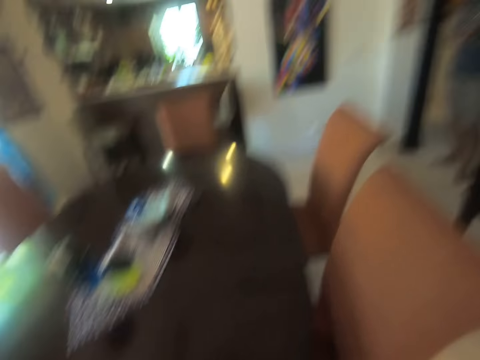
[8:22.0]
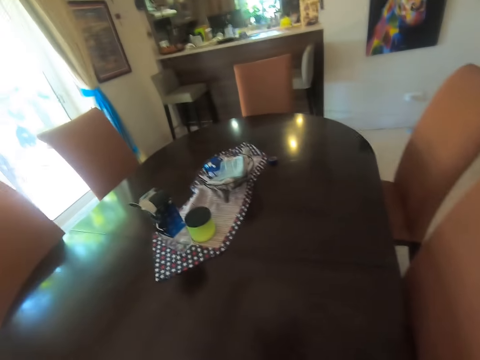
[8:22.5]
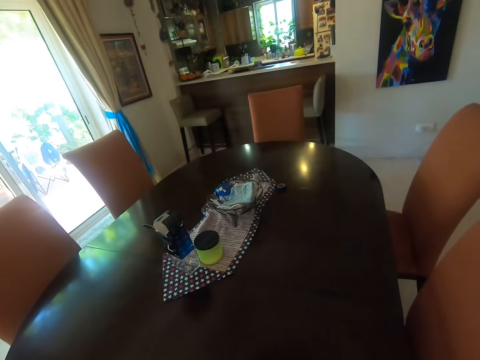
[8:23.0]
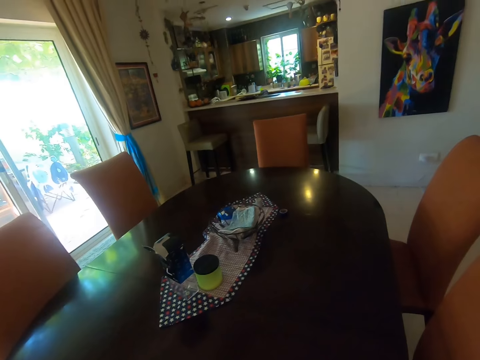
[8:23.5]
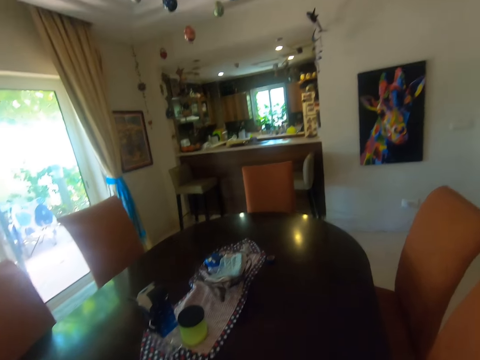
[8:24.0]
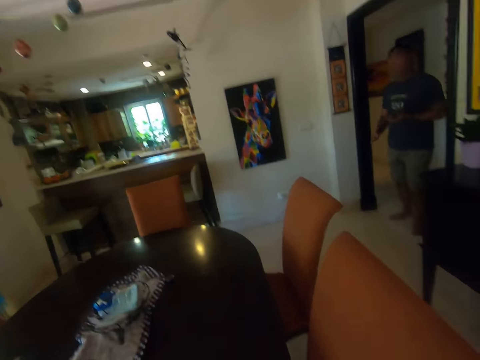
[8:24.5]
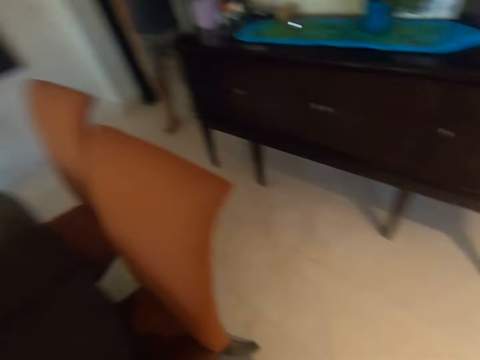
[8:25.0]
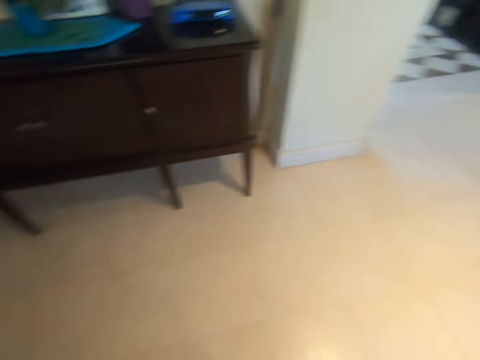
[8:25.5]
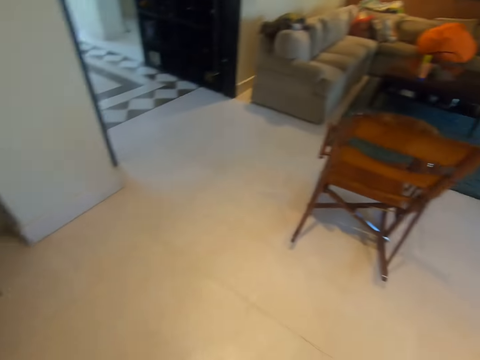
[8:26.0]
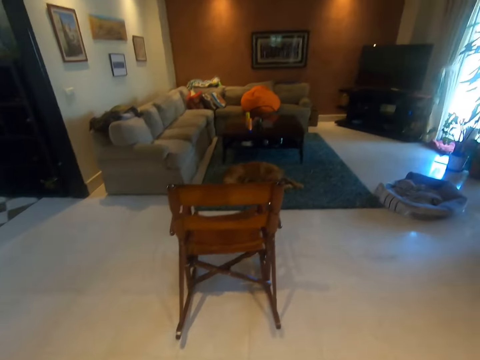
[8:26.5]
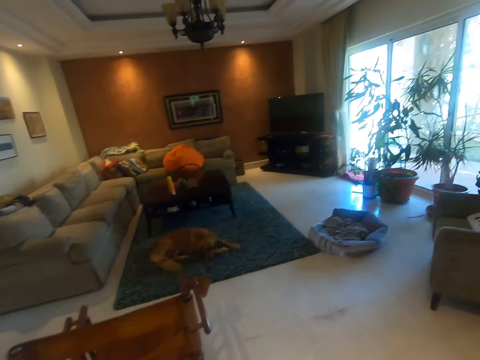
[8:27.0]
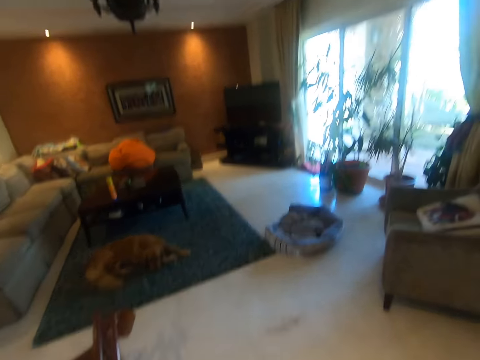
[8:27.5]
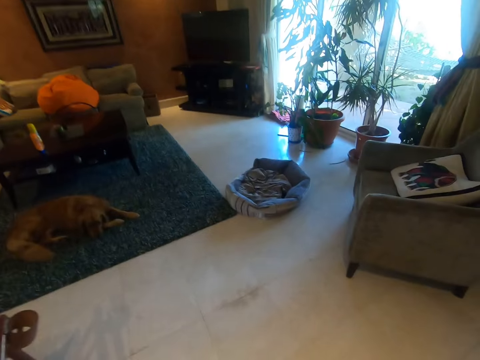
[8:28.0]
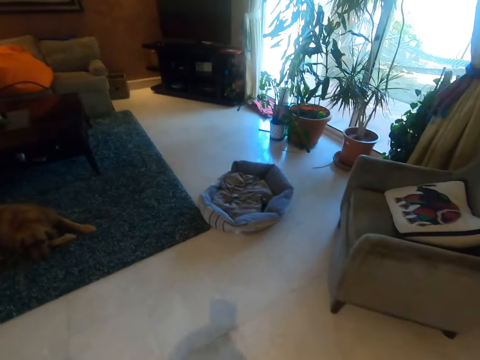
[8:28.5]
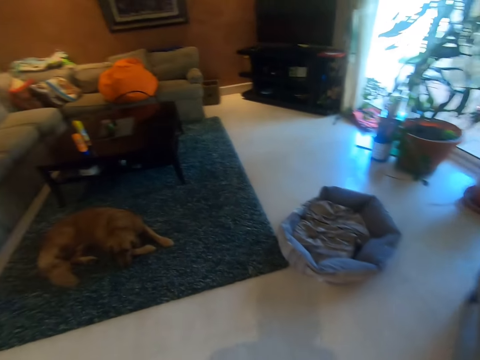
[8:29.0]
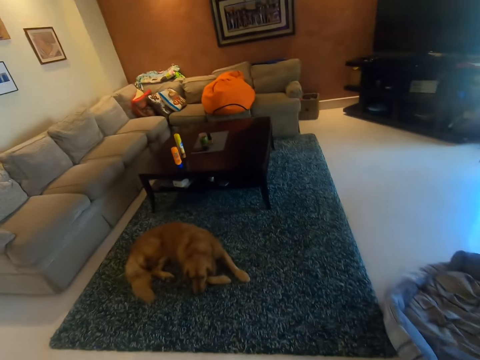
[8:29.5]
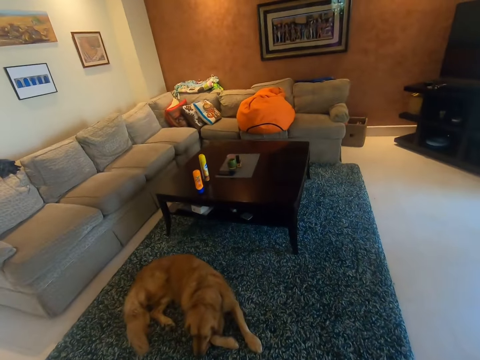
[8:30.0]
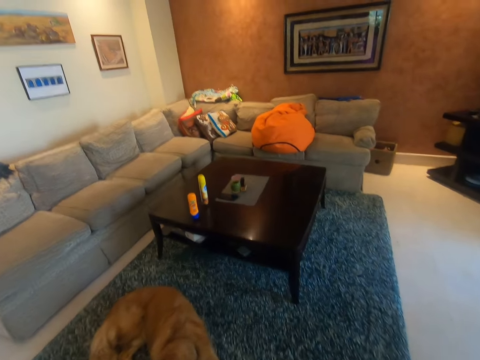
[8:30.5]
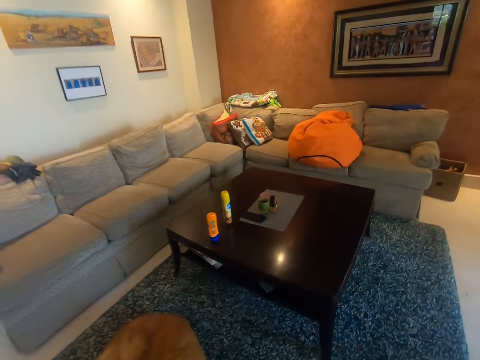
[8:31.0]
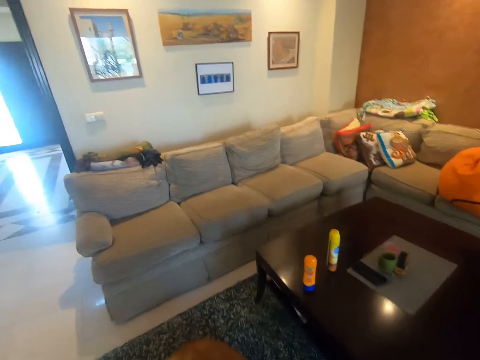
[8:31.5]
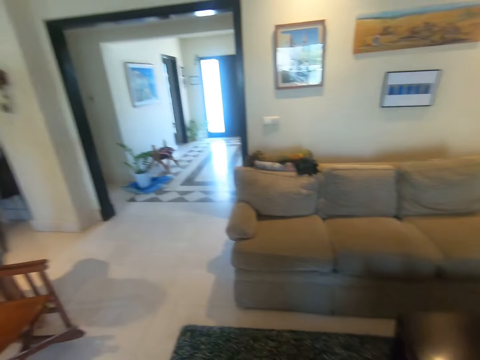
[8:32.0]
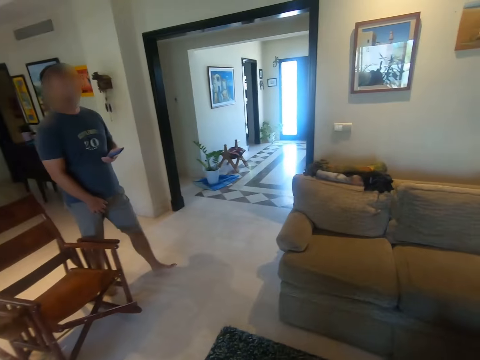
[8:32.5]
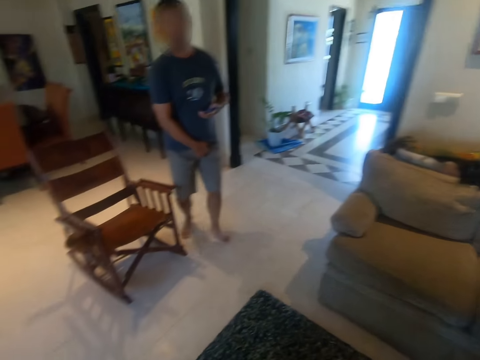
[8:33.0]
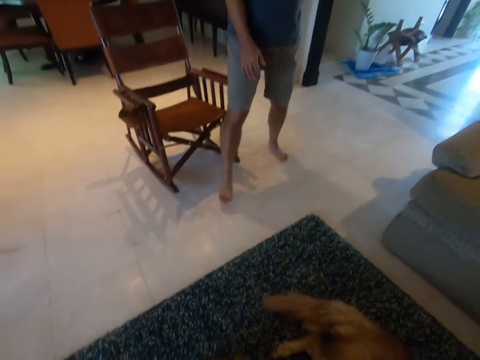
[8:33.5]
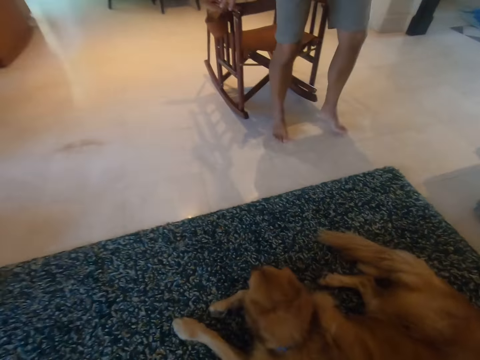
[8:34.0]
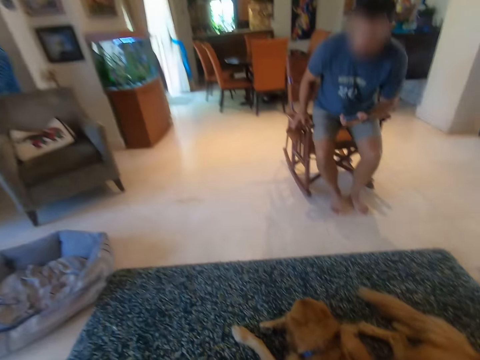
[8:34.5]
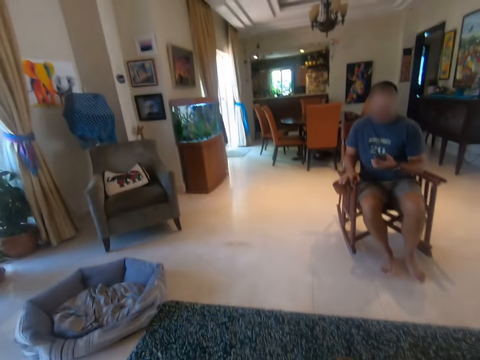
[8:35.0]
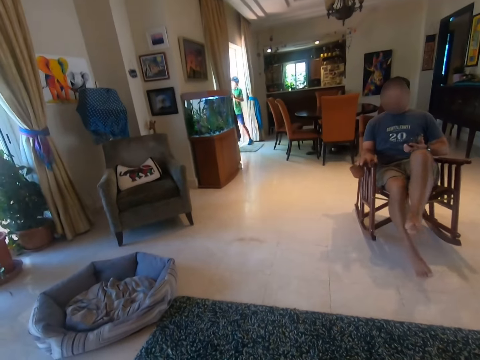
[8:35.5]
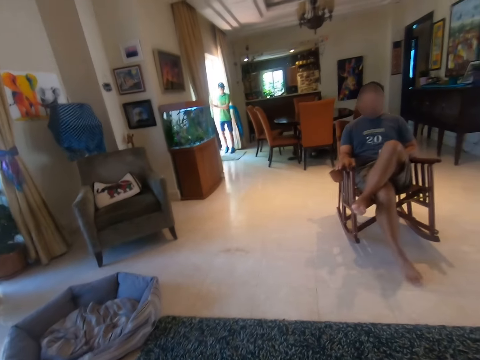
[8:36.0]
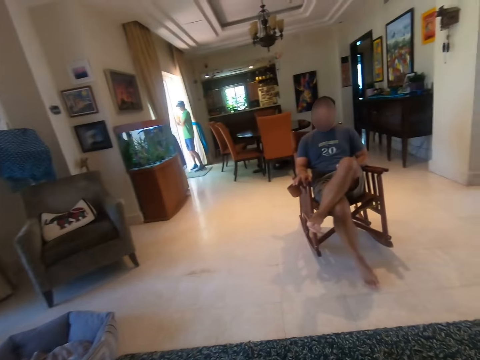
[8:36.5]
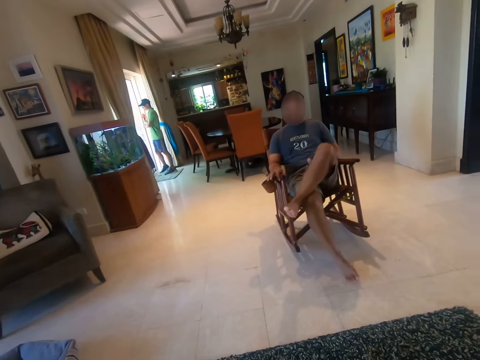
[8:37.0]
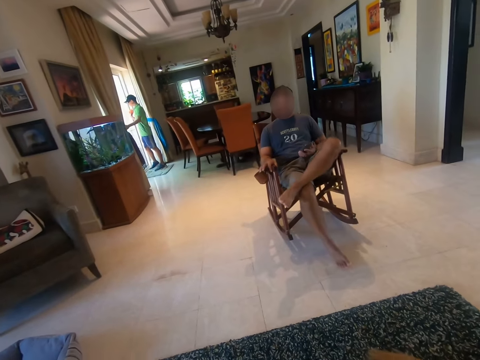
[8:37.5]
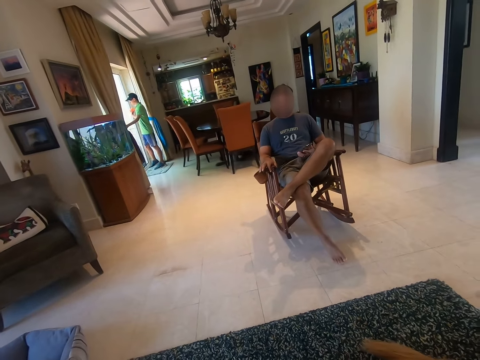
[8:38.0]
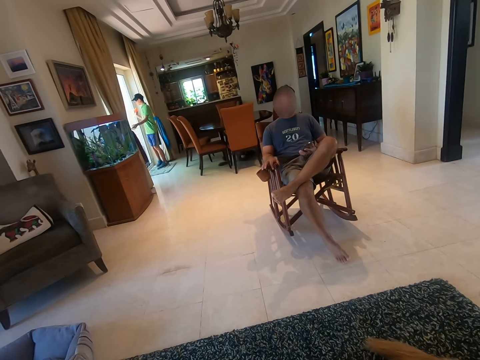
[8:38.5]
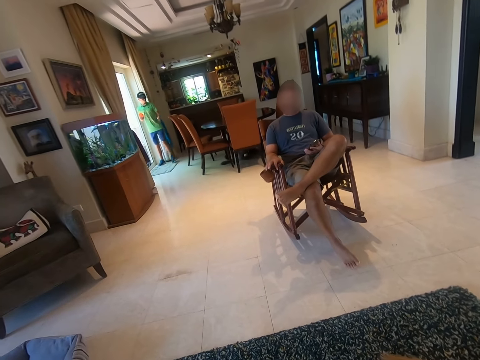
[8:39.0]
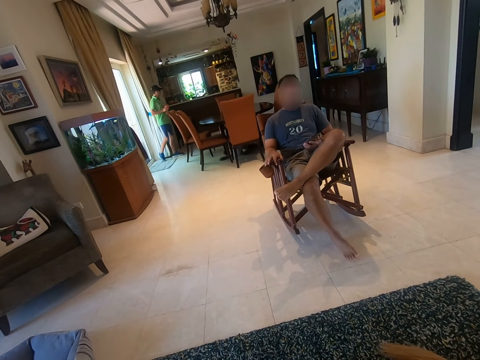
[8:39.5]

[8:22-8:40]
The camera wearer looks around the room. They move around the room. A person walks in the room and sits on the rocking chair. The camera wearer sits. The person crosses his legs. A man enters the room and closes the door.

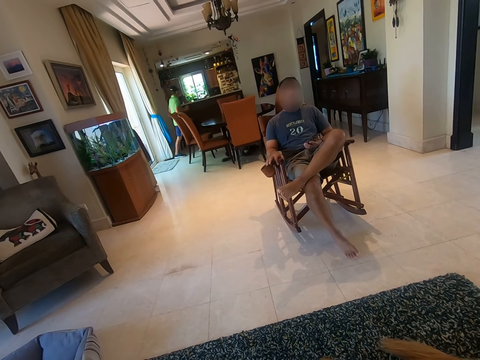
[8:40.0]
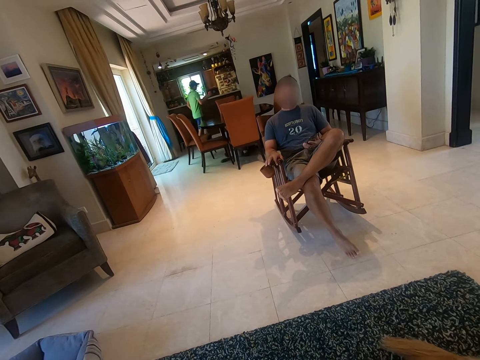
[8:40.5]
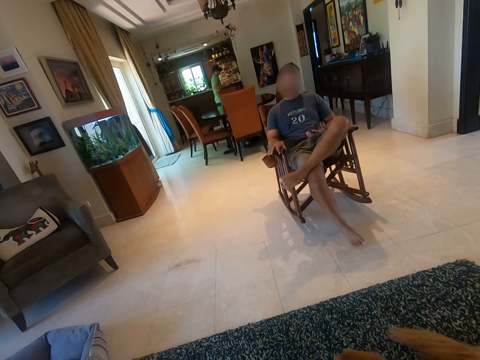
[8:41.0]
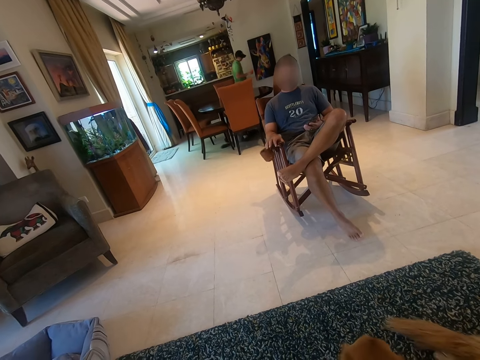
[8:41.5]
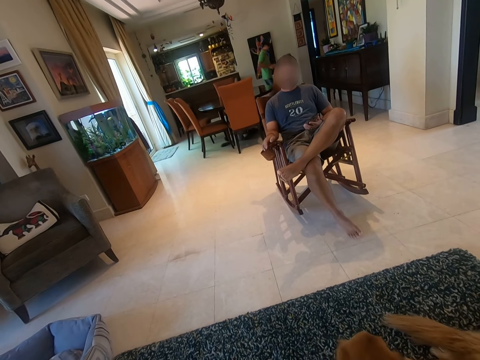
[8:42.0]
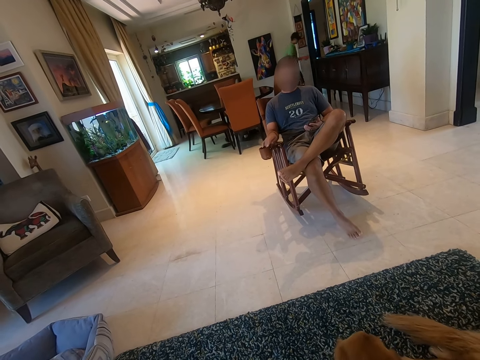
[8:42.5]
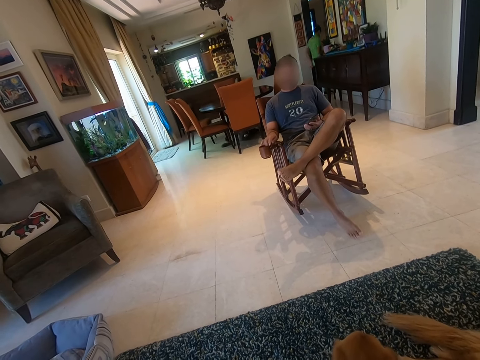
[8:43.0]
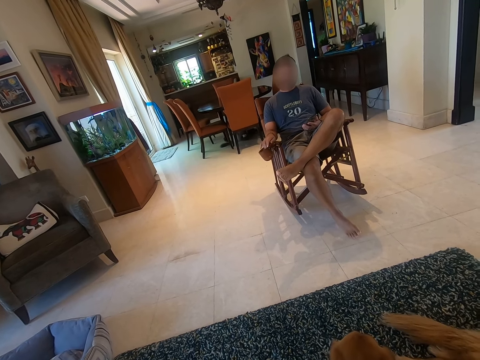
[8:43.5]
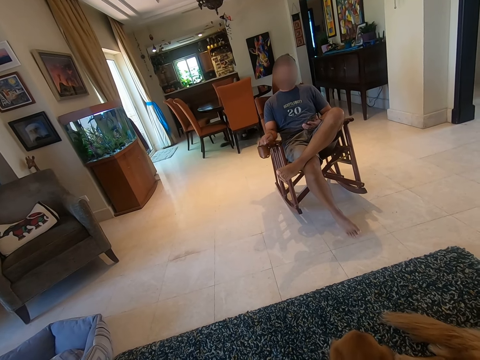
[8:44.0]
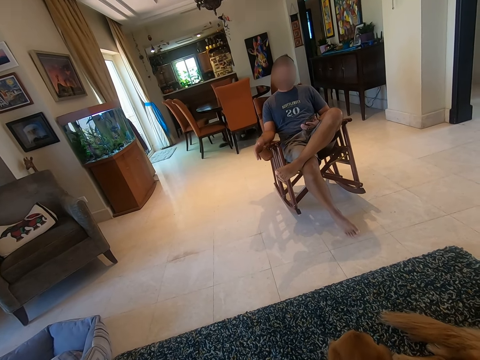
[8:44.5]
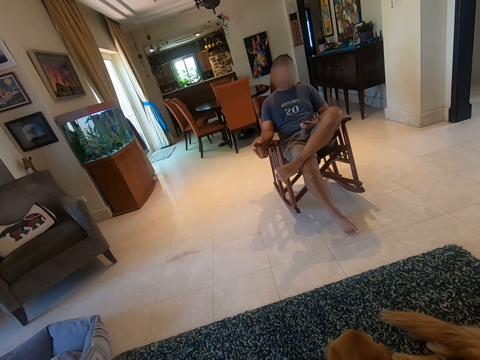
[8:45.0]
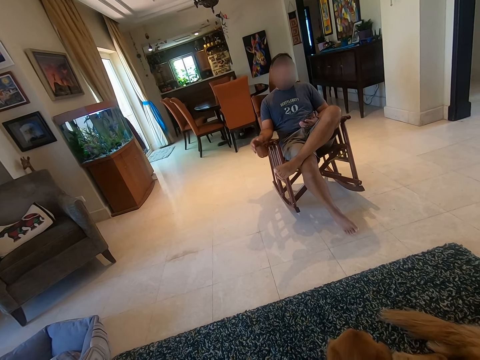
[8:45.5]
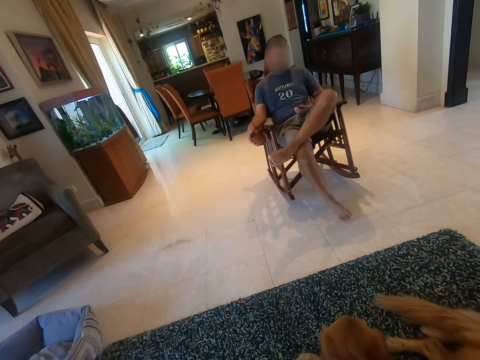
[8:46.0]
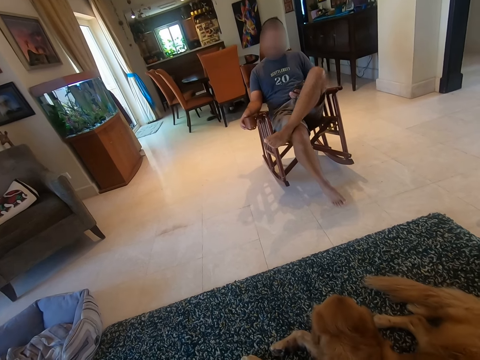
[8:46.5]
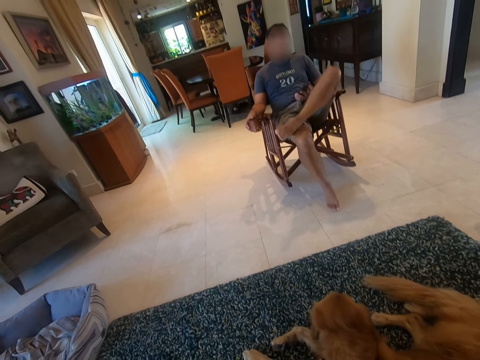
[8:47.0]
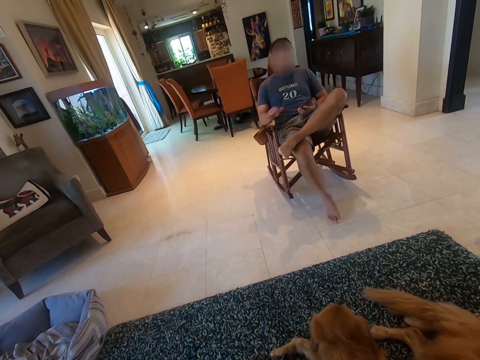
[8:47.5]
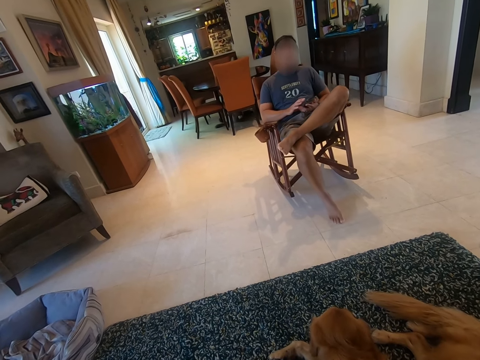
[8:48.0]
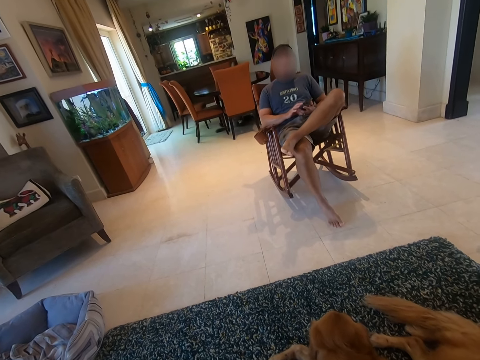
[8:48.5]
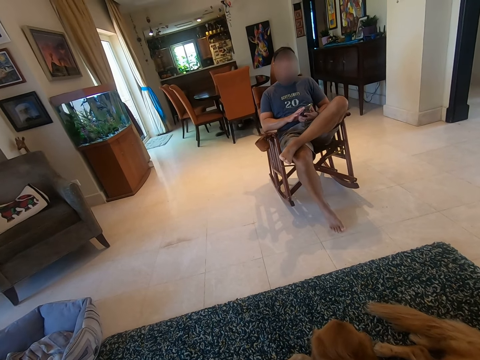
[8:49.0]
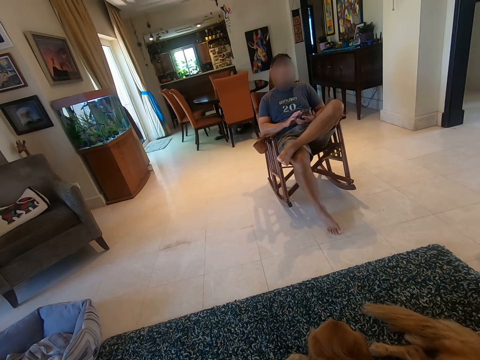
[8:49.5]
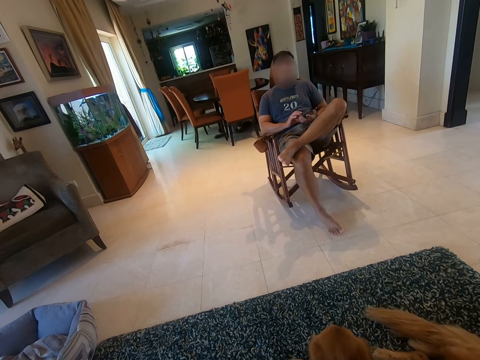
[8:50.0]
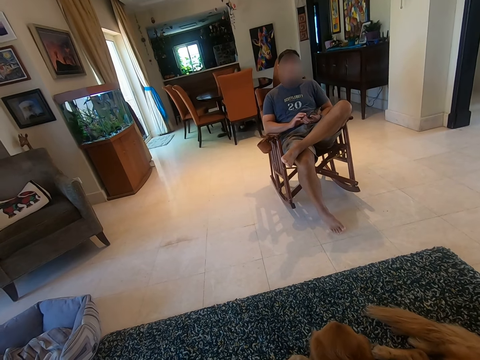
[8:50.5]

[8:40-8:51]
A man walks in the room. The camera wearer talks to someone.
